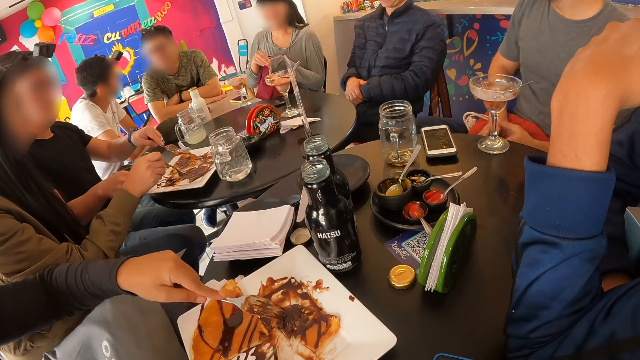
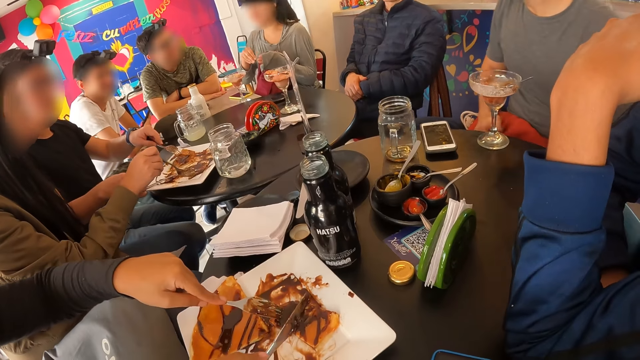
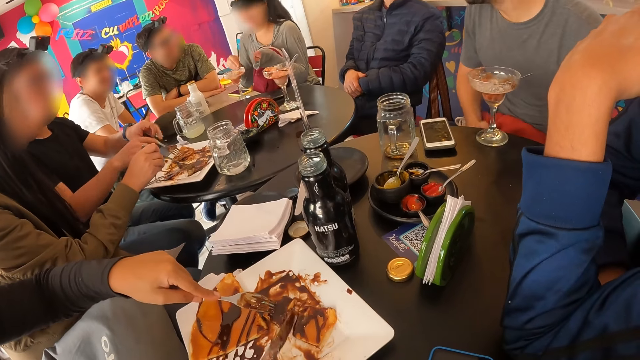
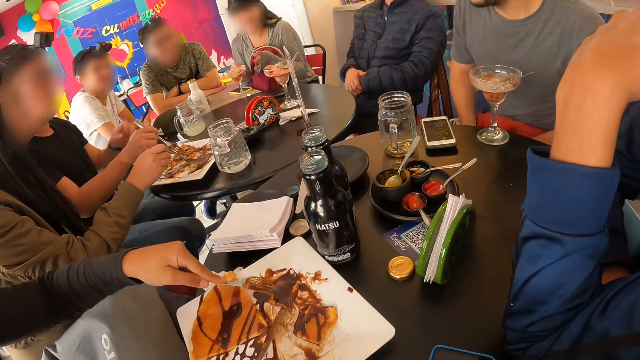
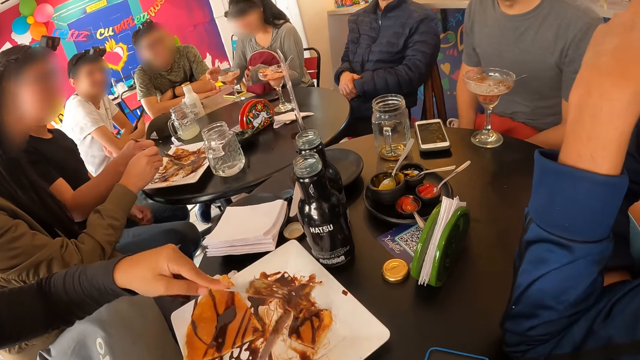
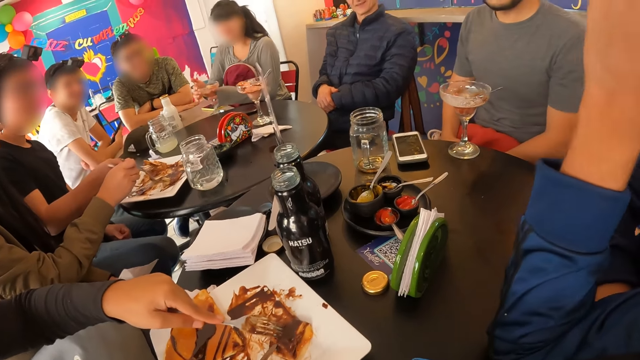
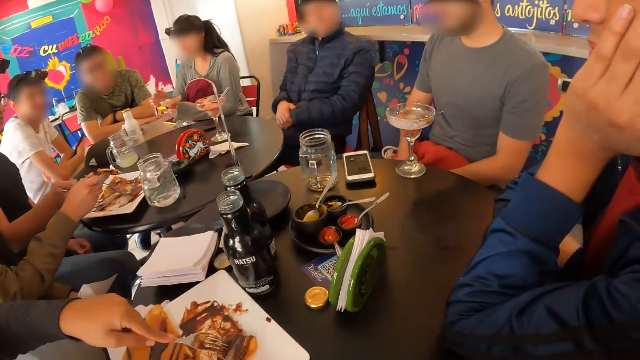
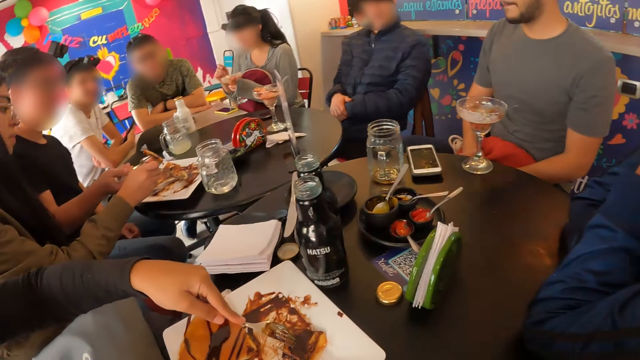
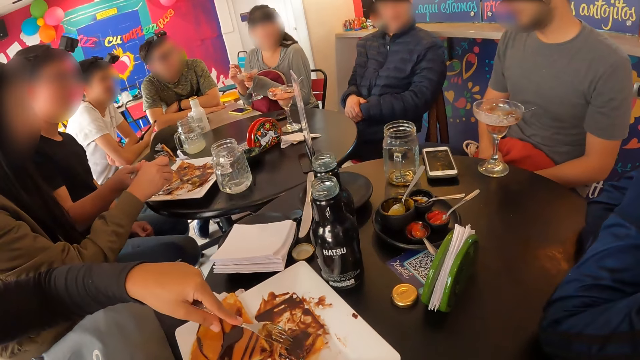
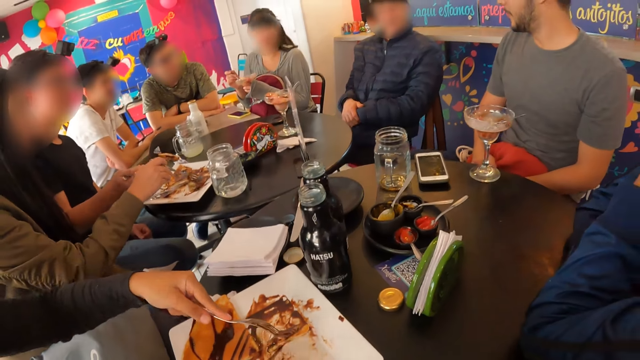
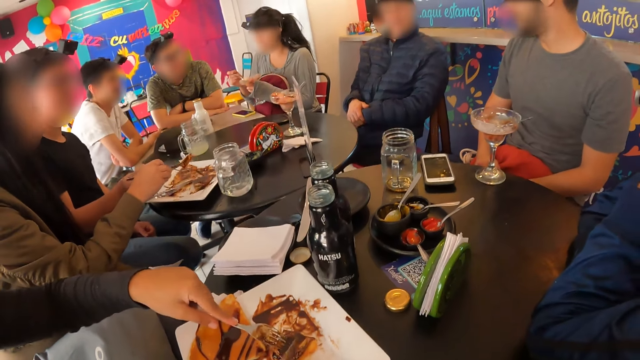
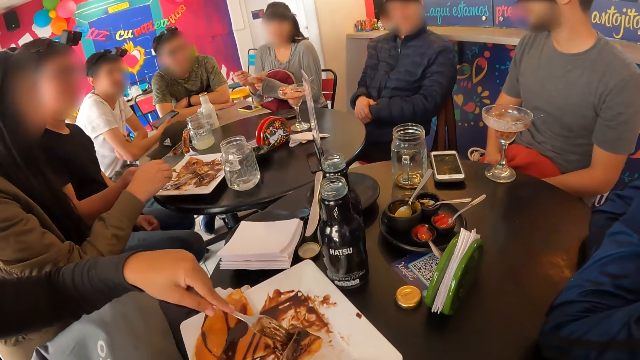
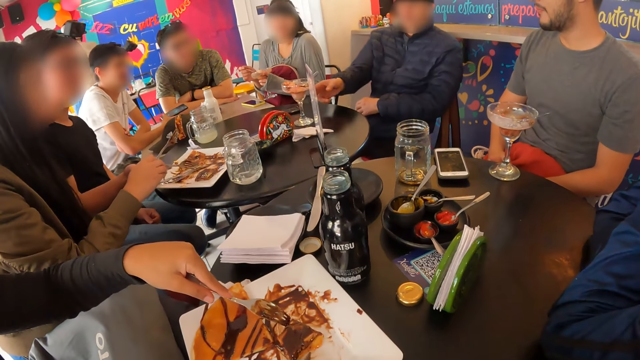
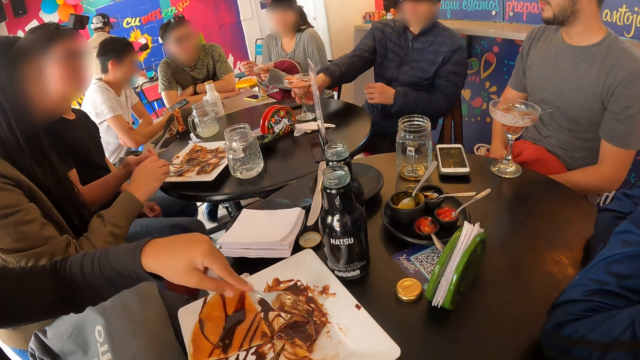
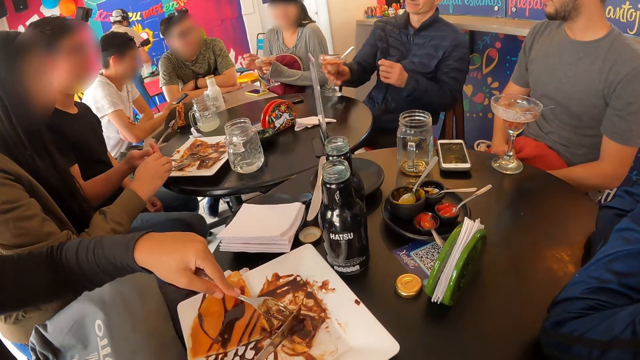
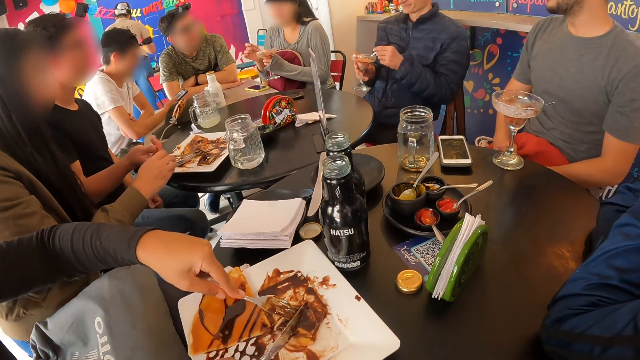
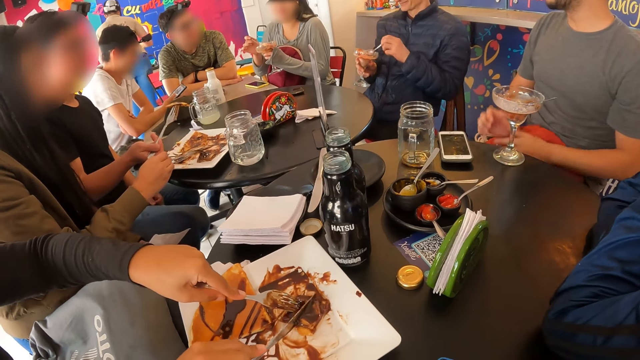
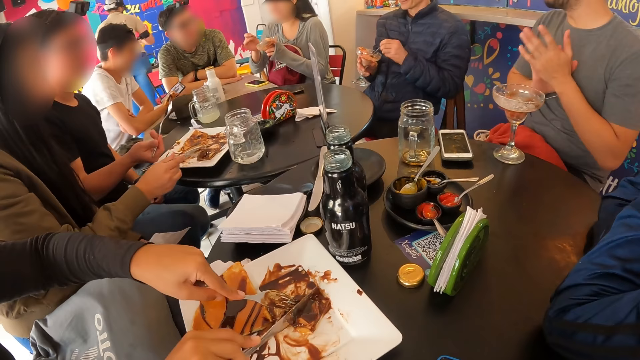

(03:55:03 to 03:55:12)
A person demonstrates with her hand. Another person cuts food on the plate. A third person cuts the food on the plate. A woman picks up the cup from the table with both hands. The woman picks at the ice cream in the cup with the spoon in her right hand. The third person cuts the food on the plate again. A man picks up a cup from the table with his right hand. Another person drinks. The man picks at the ice cream in the cup in his right hand with a spoon in his left hand.

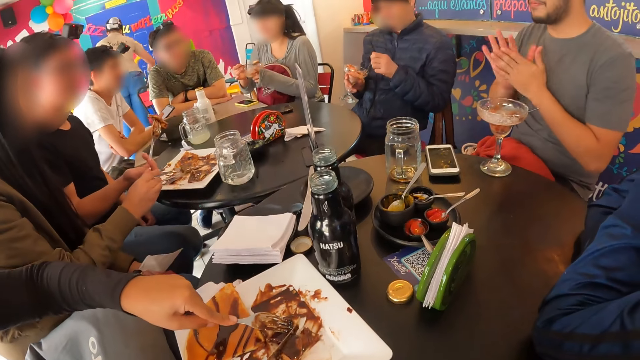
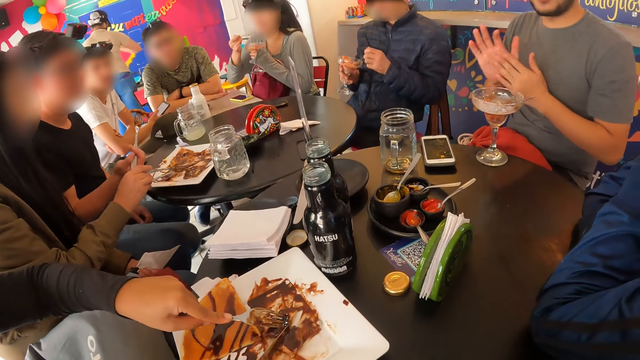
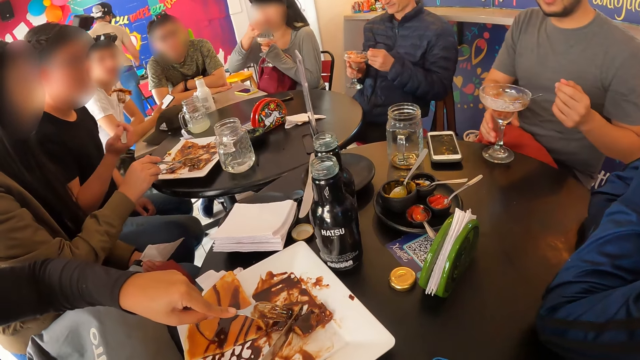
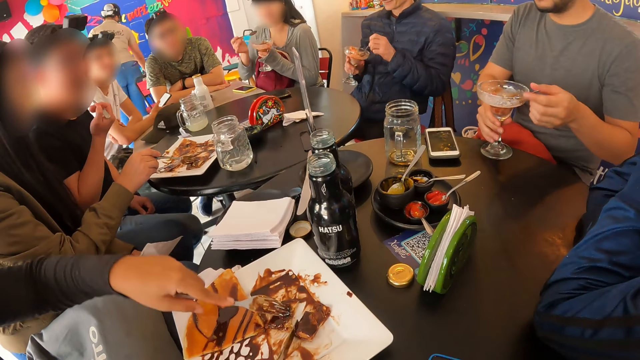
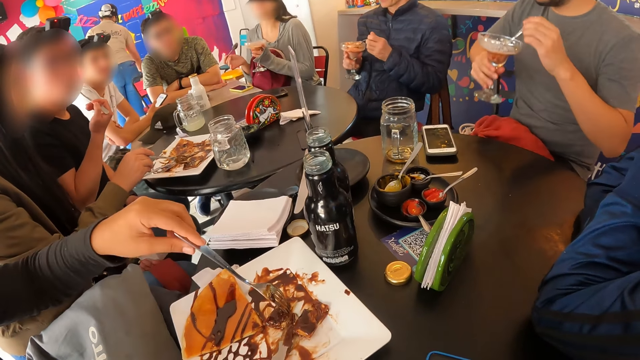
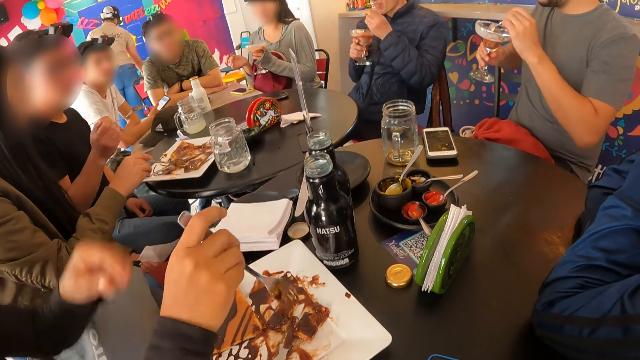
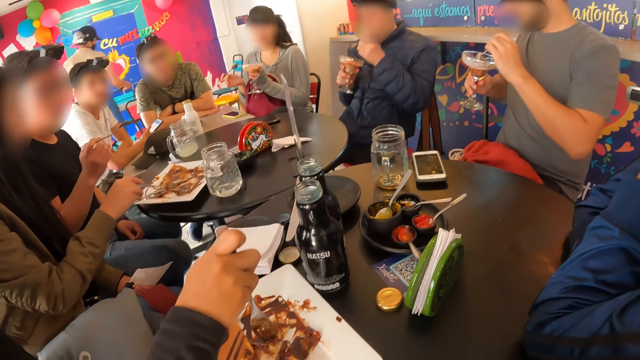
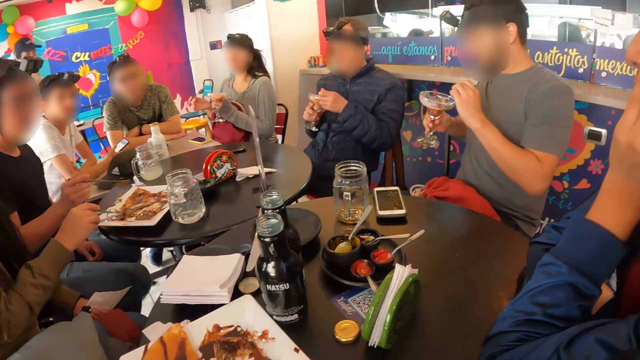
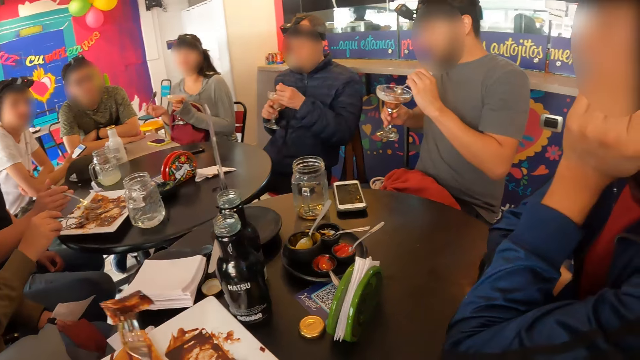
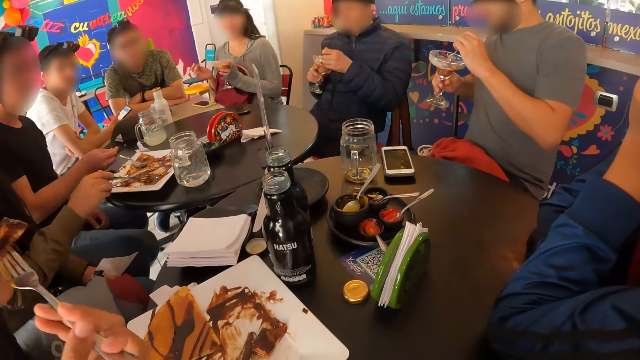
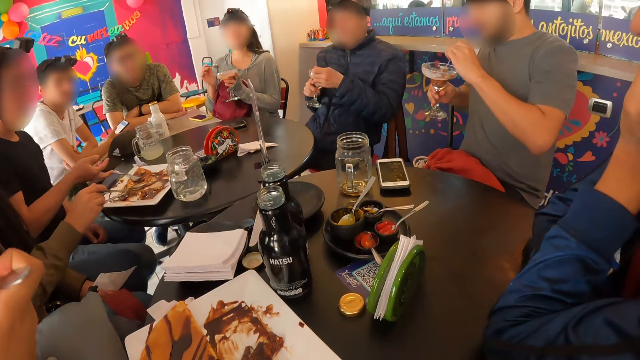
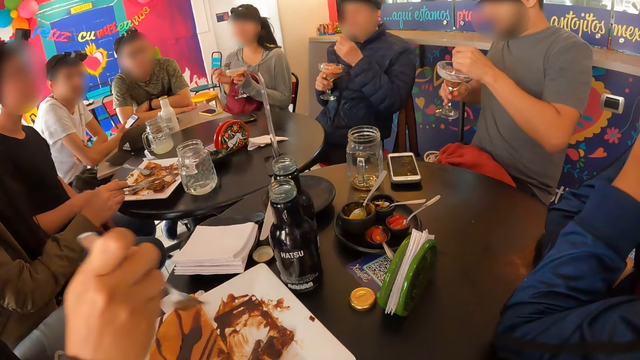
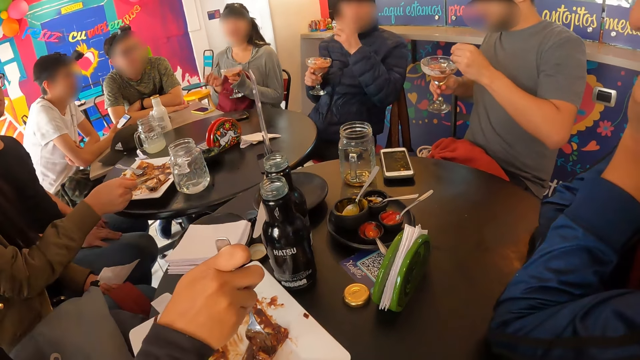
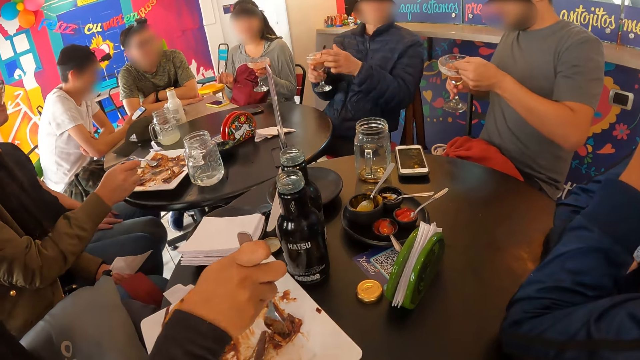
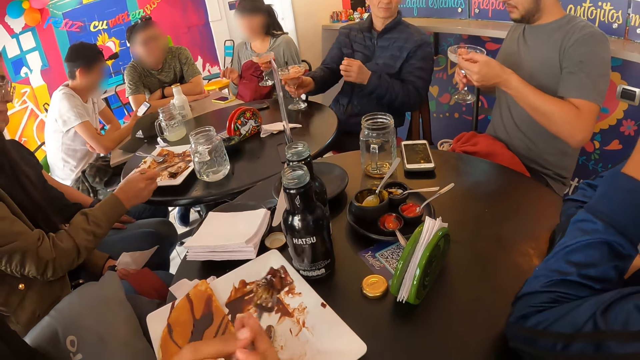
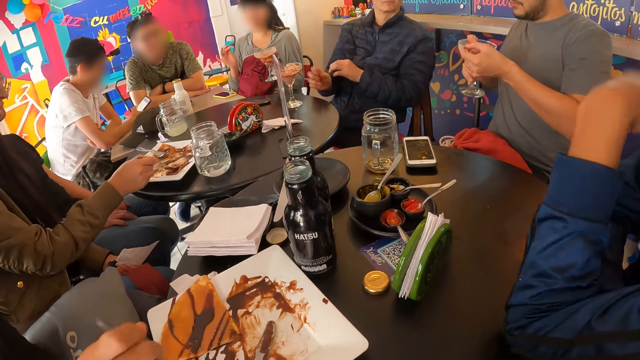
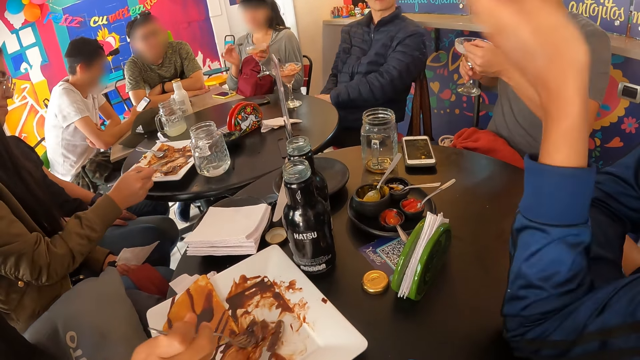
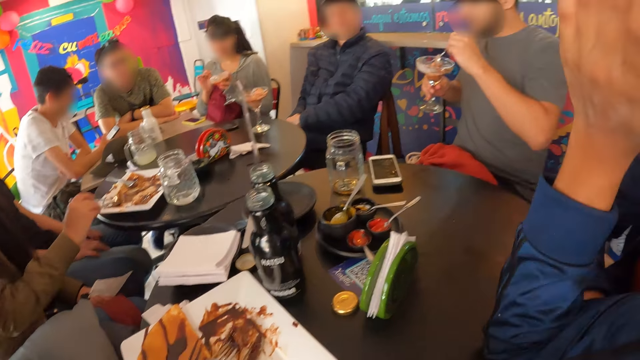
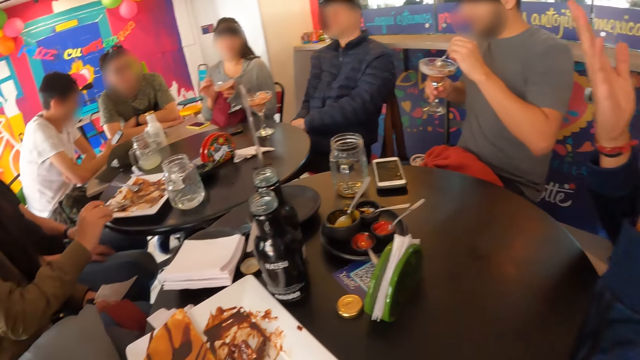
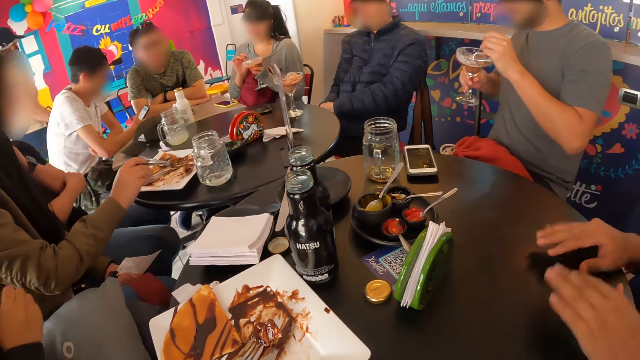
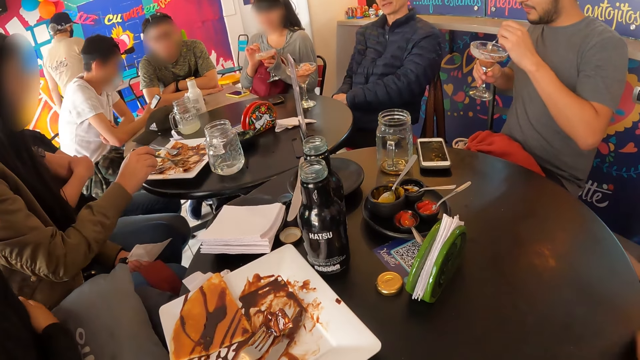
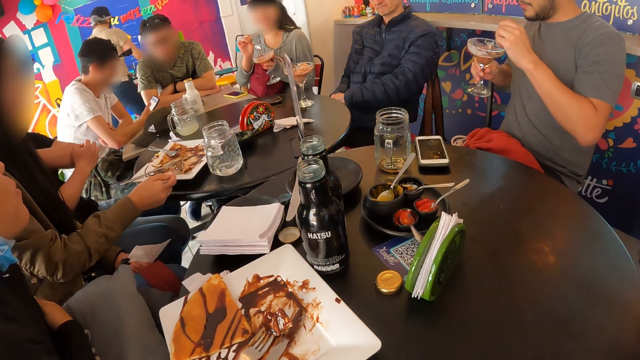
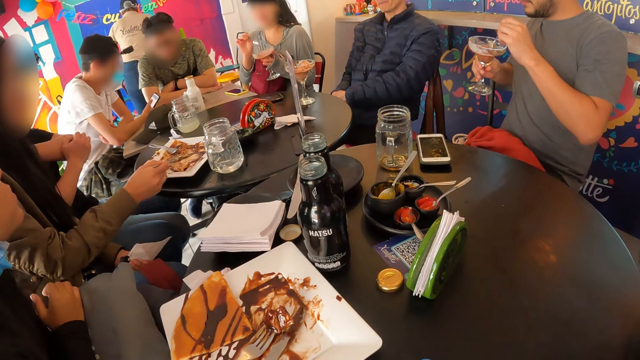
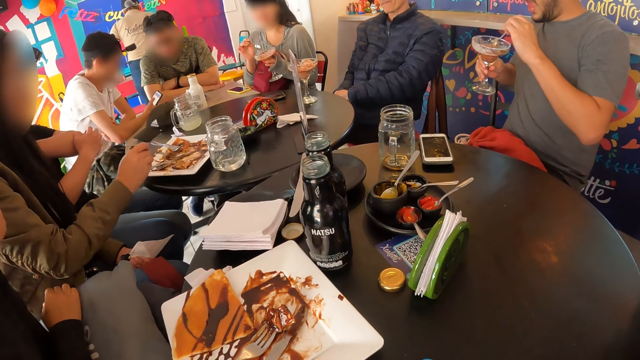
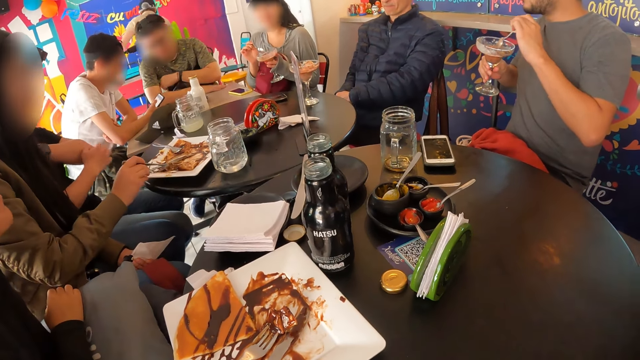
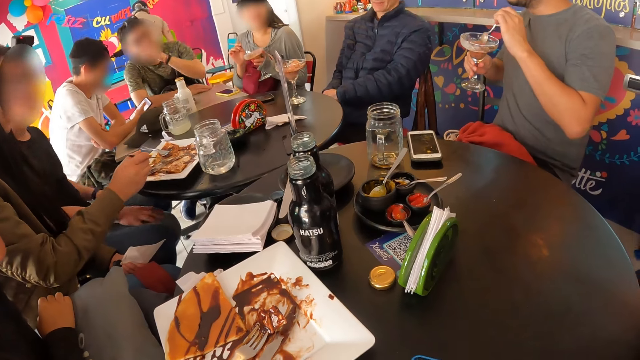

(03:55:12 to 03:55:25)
A person rubs his hands. A woman eats the ice-cream with the spoon in her right hand. A man picks up the cup from the table with his right hand. Another man eats the pancake with the fork in his right hand. The first man picks at the ice cream in the cup in his right hand with a spoon in his left hand. Another person cuts food on the plate. The second man drops the spoon on the plate with his right hand. The first person drinks. Another woman eats the pancake with the fork in her right hand. The second person eats the food on the plate. The second woman picks at the pancake on the plate with the fork and knife in both hands. A third man drops the spoon inside the cup in his right hand with his left hand, and drops the cup on the table with his right hand. The second woman drops the spoon on the plate with her right hand. A third person demonstrates with his hand. The first woman picks at the ice cream in the cup with the spoon in her right hand. The camera wearer looks around.
